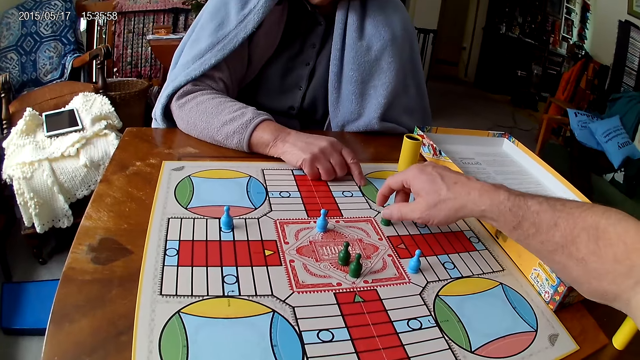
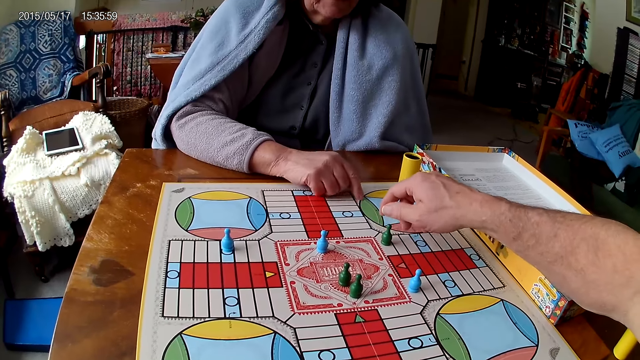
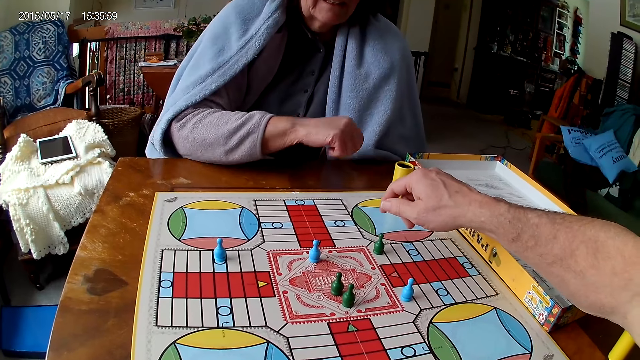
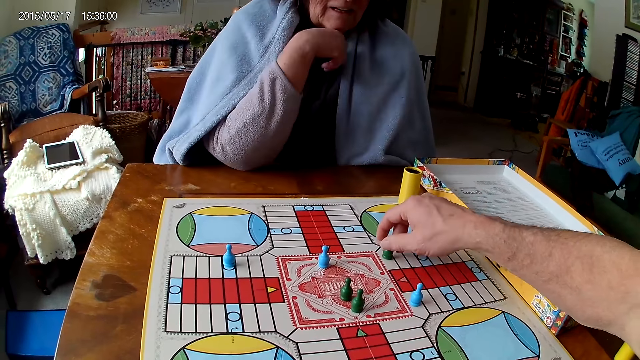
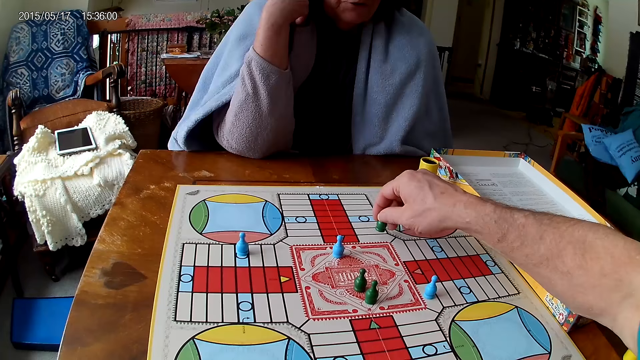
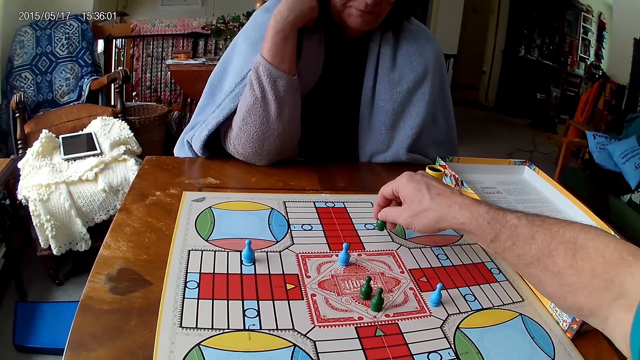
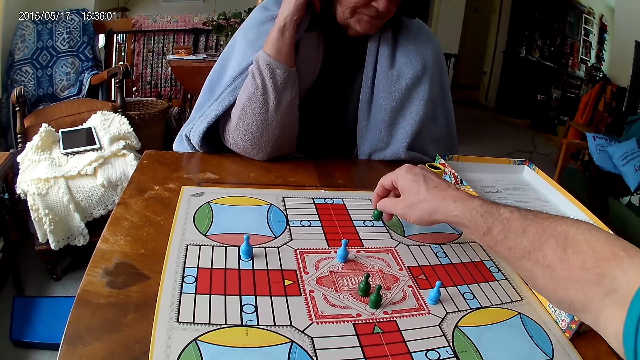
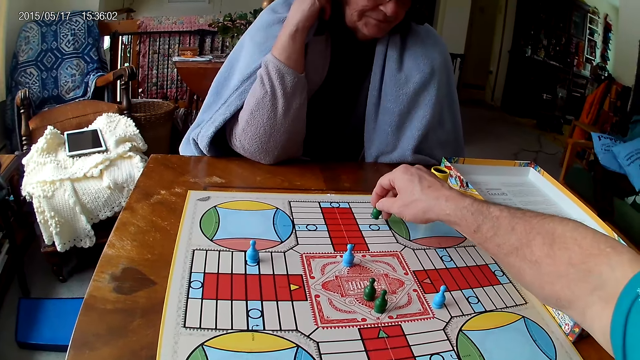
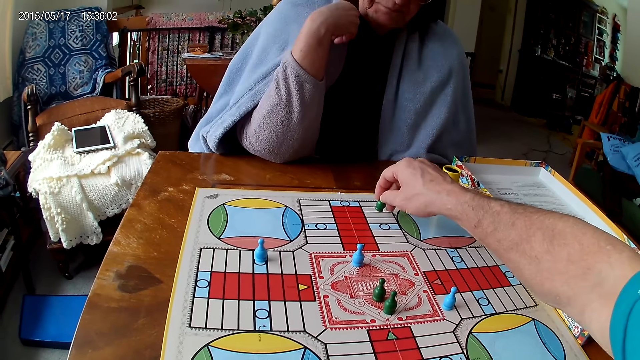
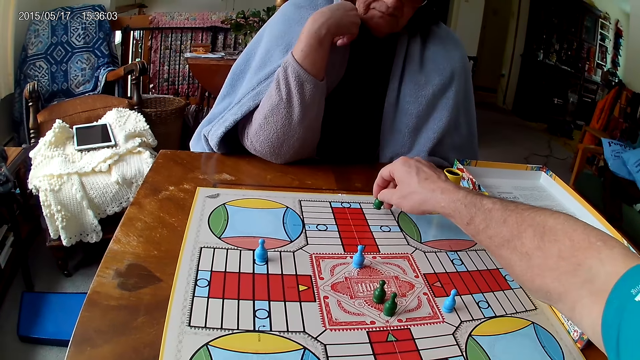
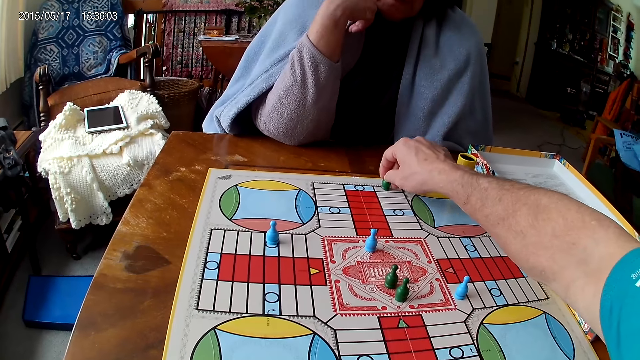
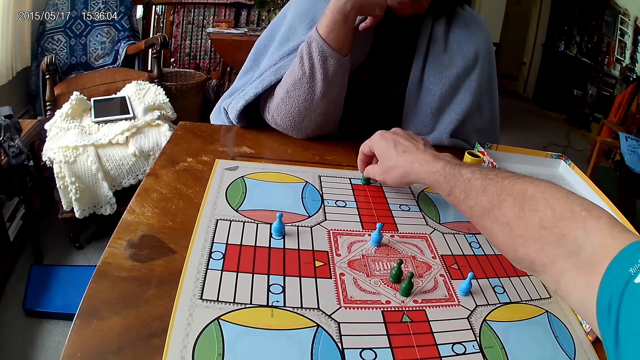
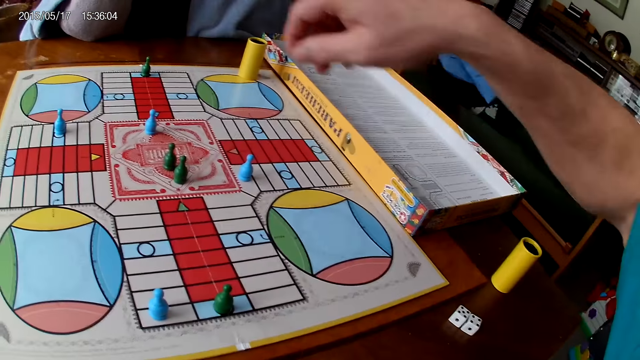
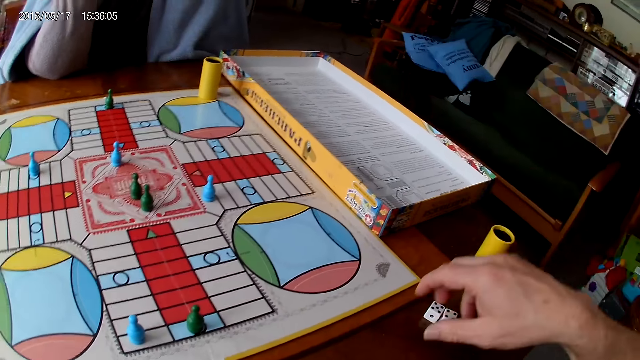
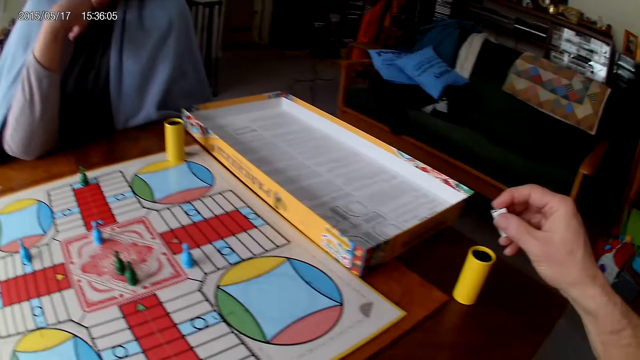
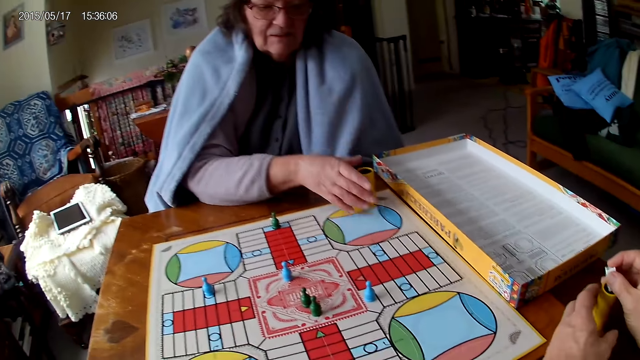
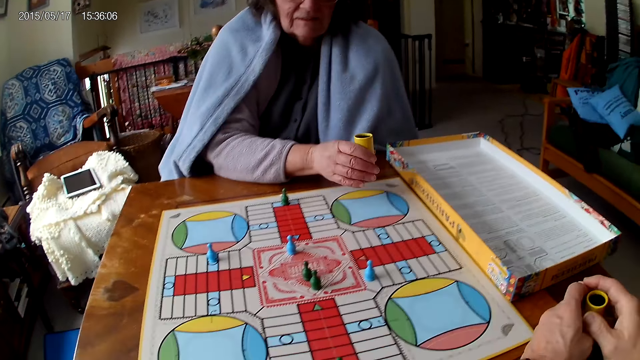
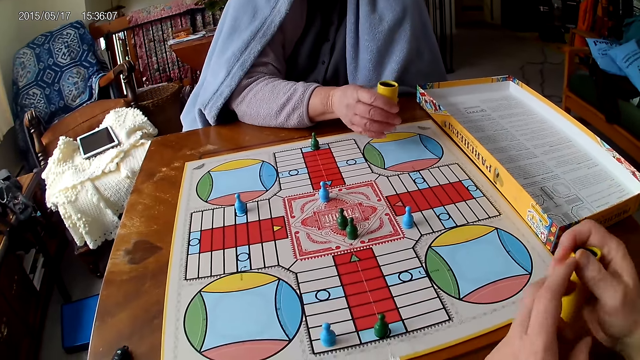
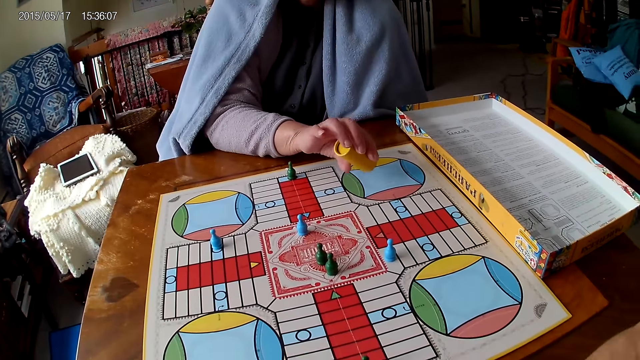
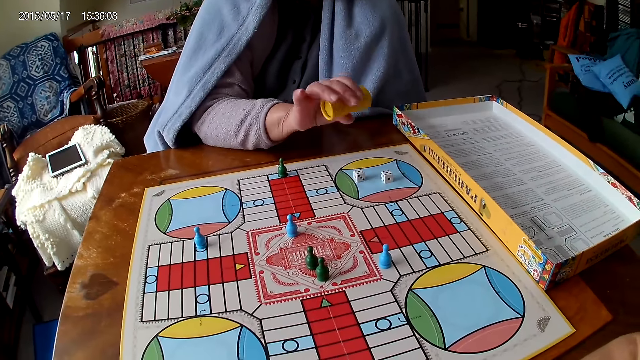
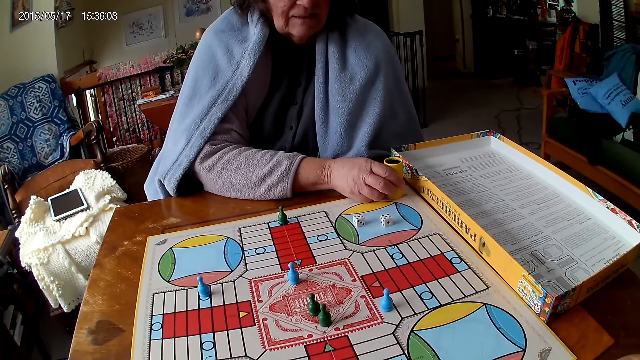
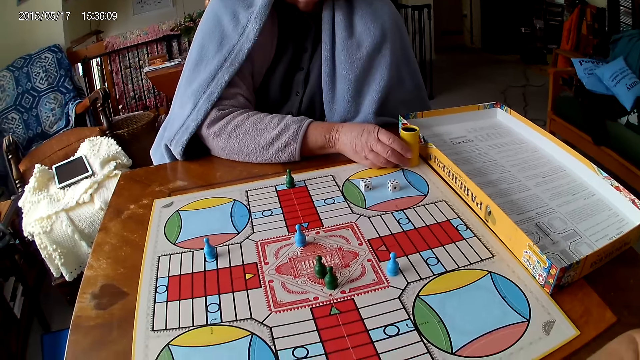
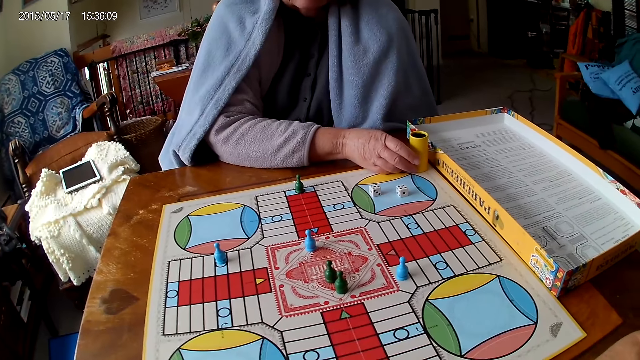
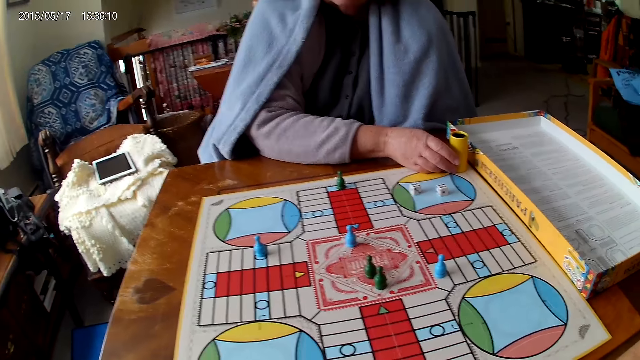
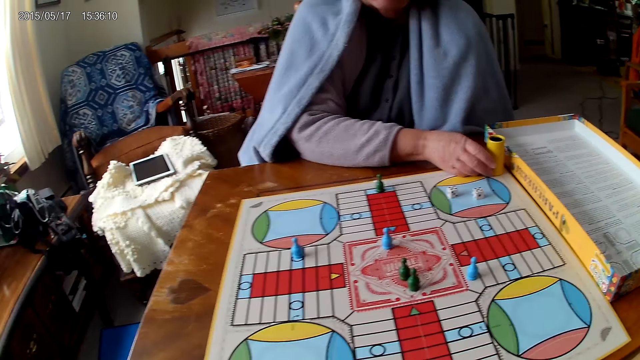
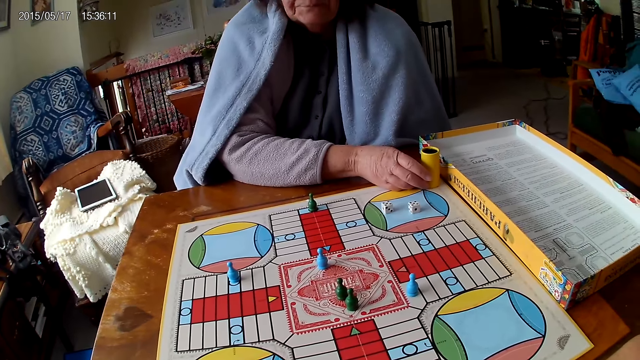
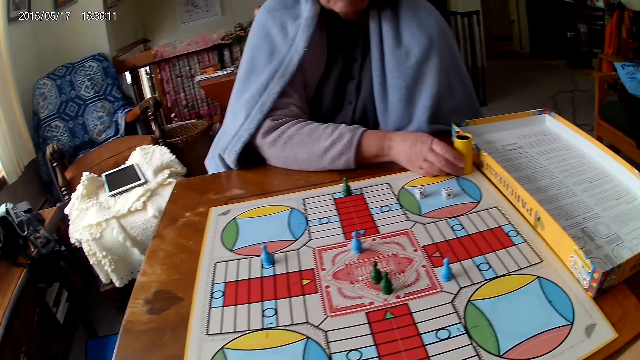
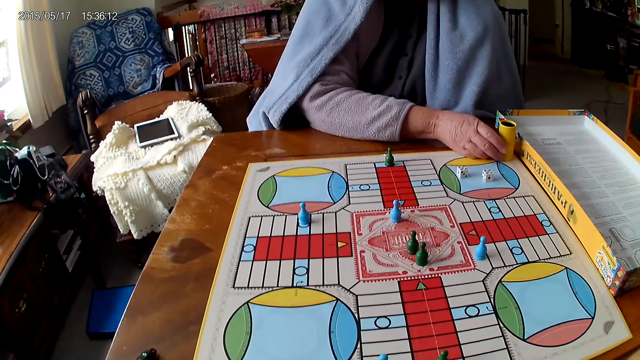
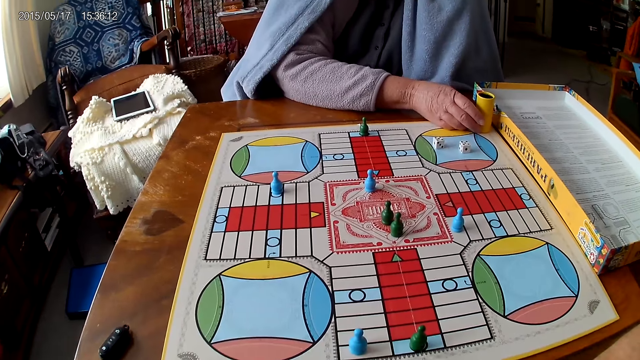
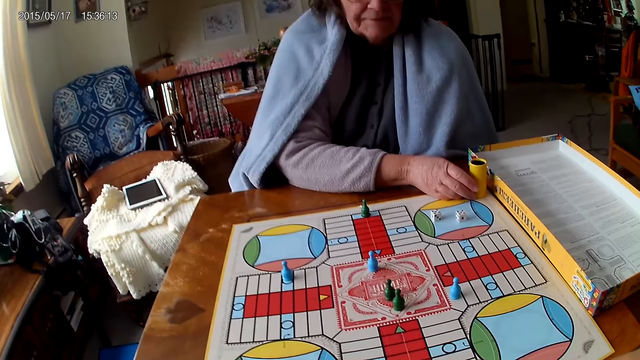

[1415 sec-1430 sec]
The camera wearer moves another piece on the Ludo board with his right hand. He plays Ludo. He picks his dice from the Ludo board with his right hand and drops the dice into his container. He grabs his container from the table with his left hand. A woman shakes her container with her right hand. The camera wearer passes his container from his left hand to his right hand. The woman drops the dice in her container on the Ludo board. The woman drops her container on the Ludo board. The camera wearer stares at the Ludo.

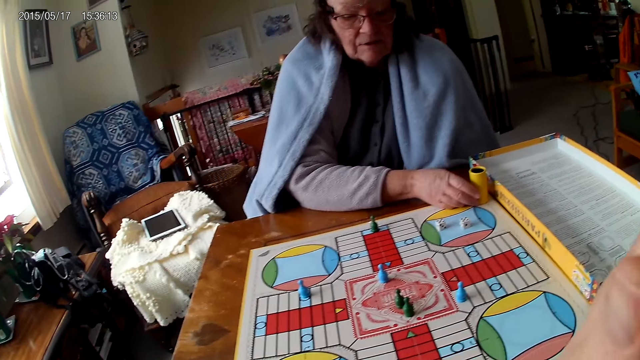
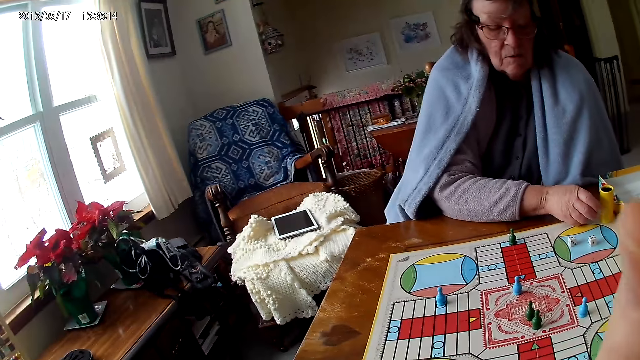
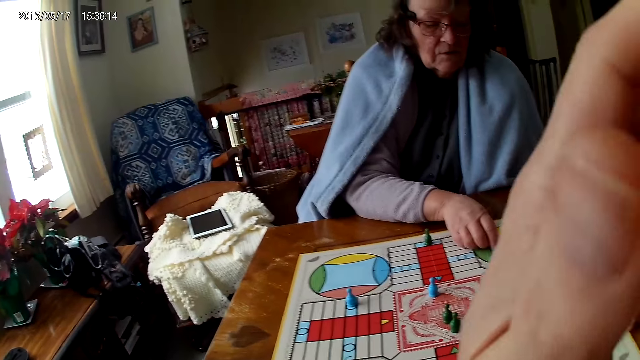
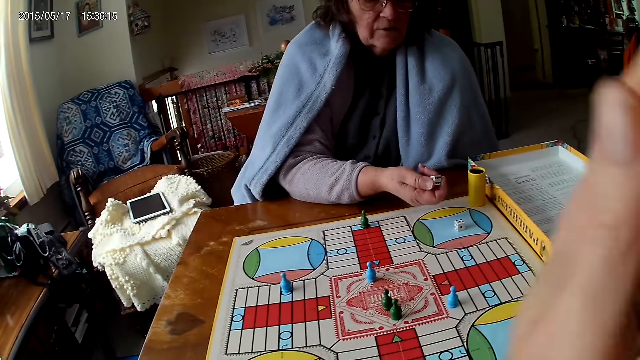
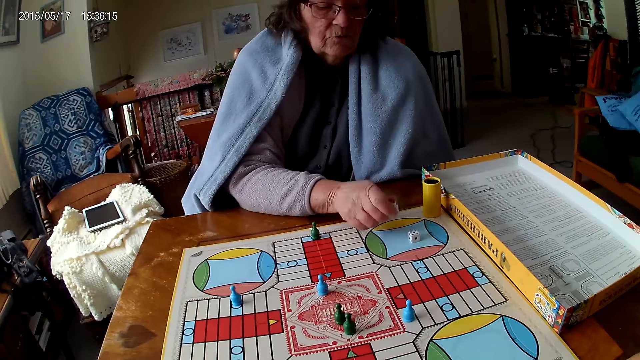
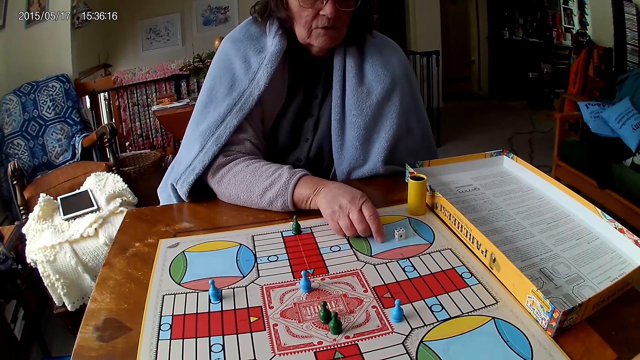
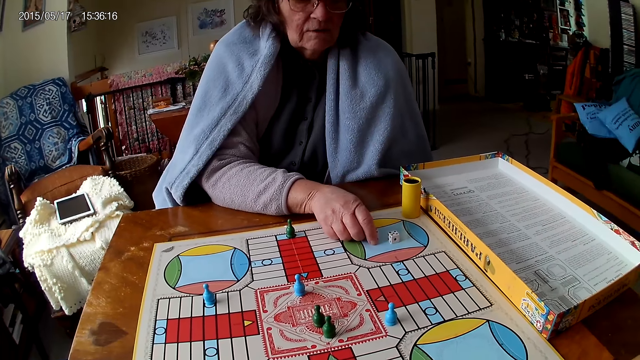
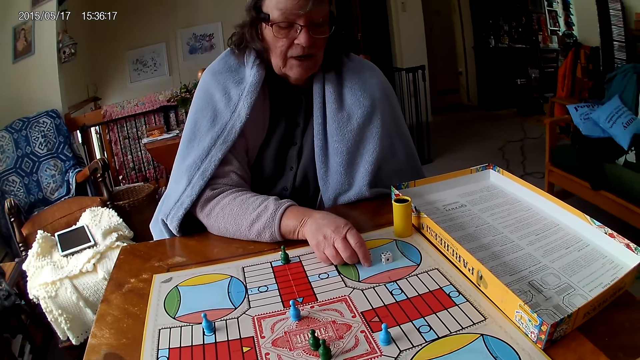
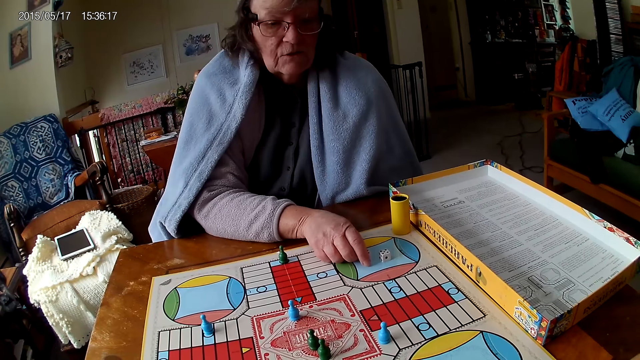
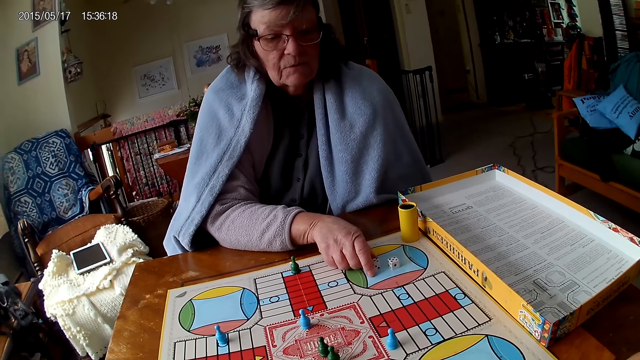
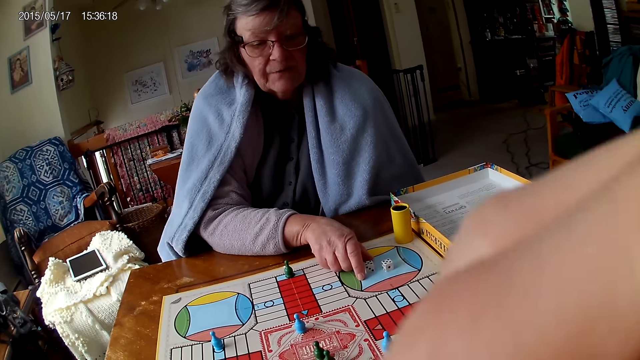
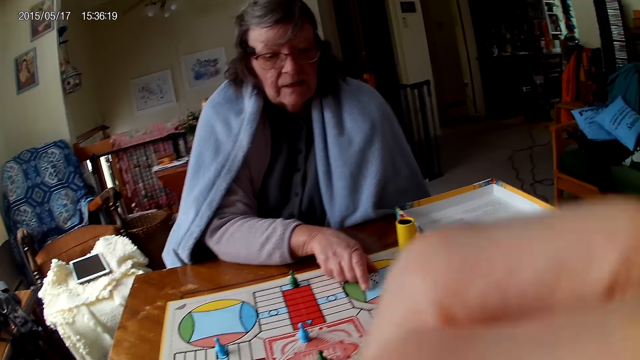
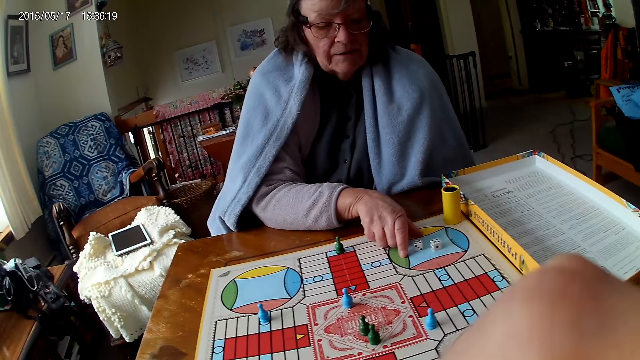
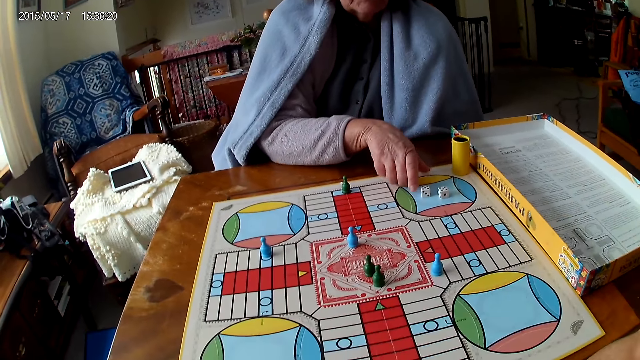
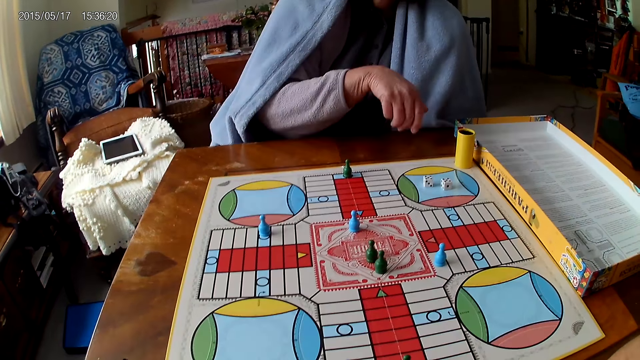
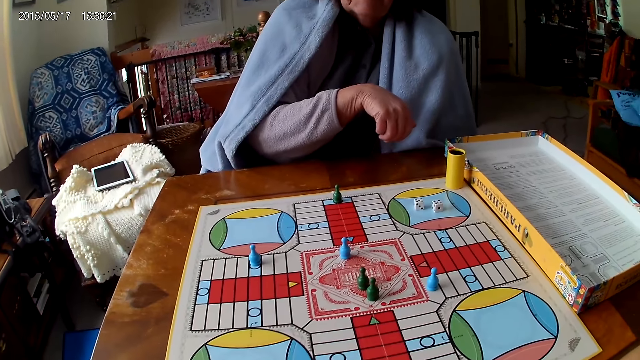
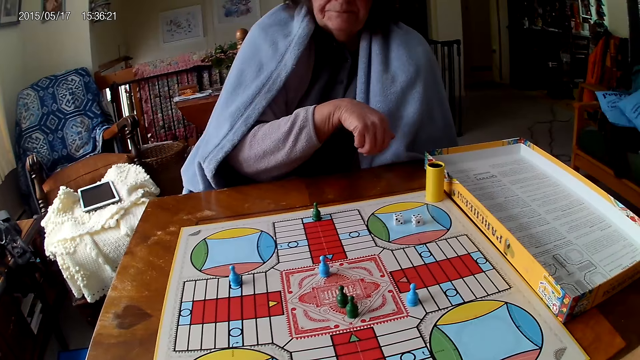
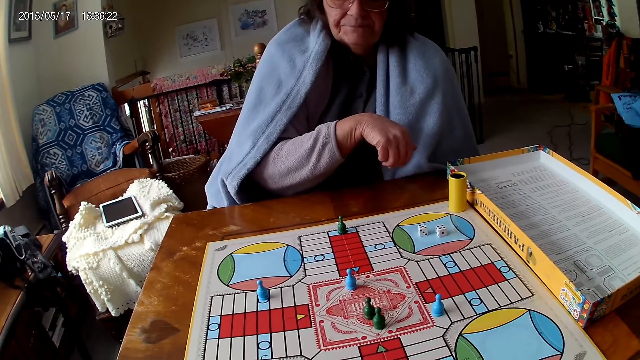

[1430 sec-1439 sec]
The camera wearer touches his face with his right hand. He interacts with a woman. The woman picks a piece of her die from the Ludo board with her right hand. The woman drops the piece of her die on the Ludo board. The camera wearer touches his face with his right hand.
